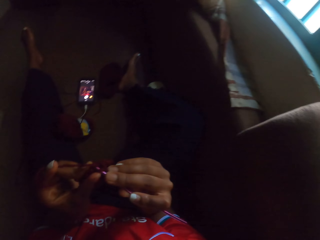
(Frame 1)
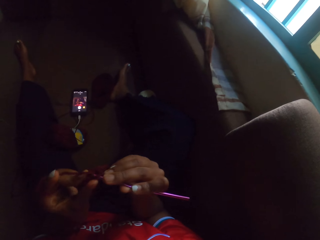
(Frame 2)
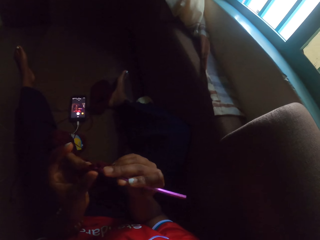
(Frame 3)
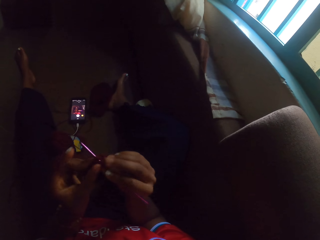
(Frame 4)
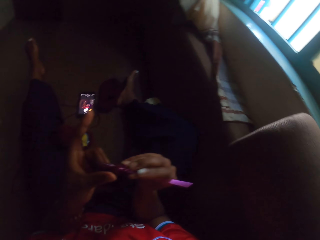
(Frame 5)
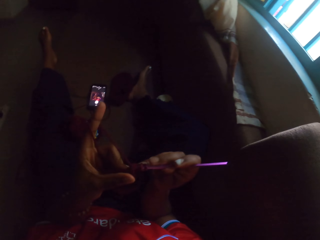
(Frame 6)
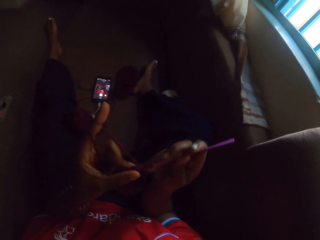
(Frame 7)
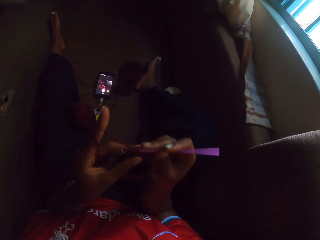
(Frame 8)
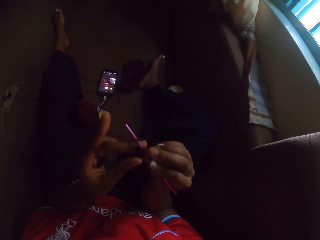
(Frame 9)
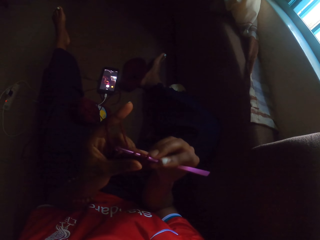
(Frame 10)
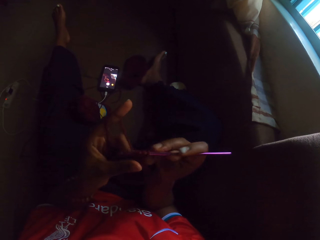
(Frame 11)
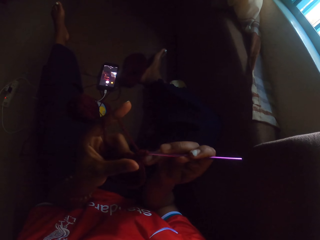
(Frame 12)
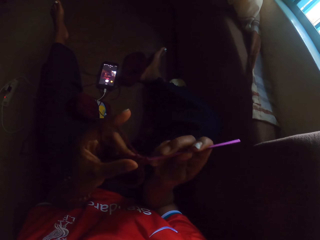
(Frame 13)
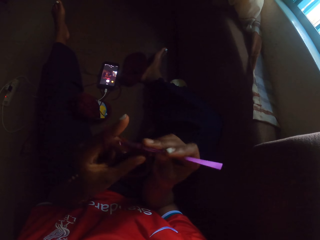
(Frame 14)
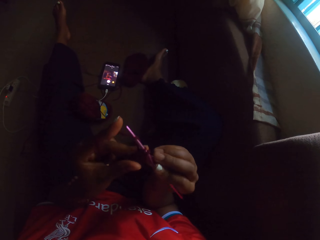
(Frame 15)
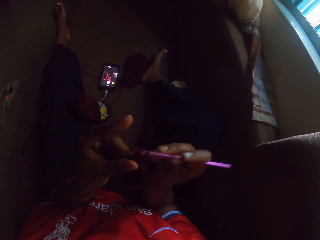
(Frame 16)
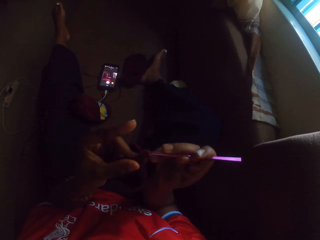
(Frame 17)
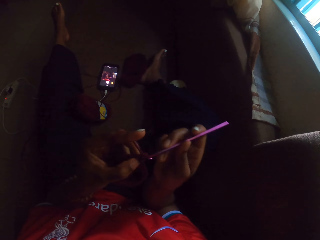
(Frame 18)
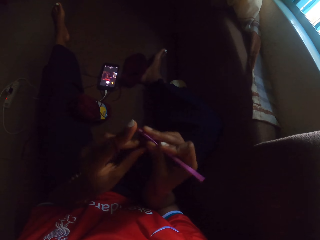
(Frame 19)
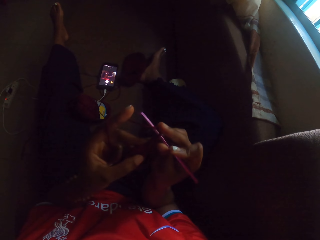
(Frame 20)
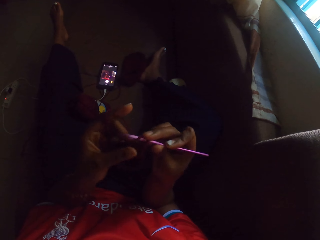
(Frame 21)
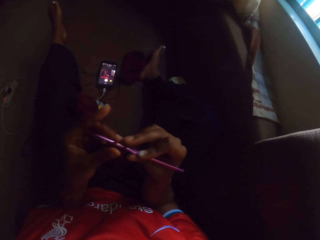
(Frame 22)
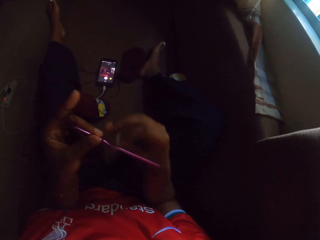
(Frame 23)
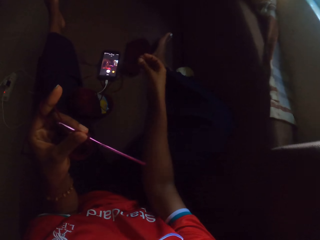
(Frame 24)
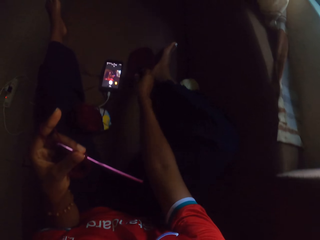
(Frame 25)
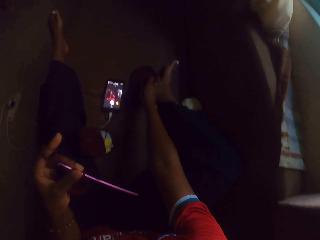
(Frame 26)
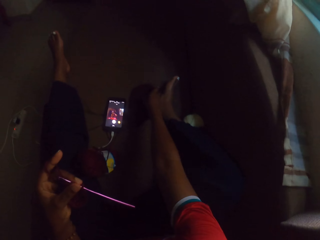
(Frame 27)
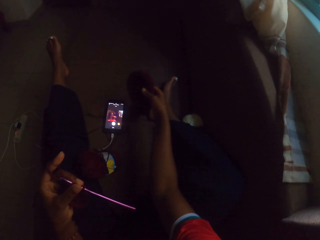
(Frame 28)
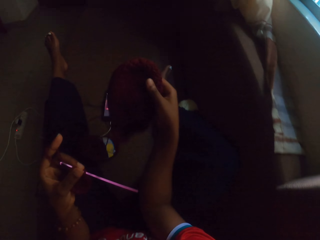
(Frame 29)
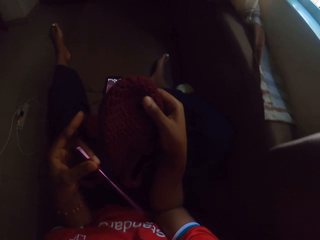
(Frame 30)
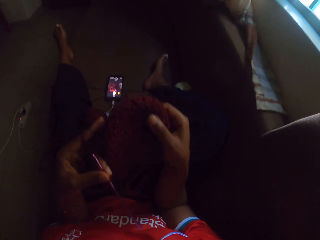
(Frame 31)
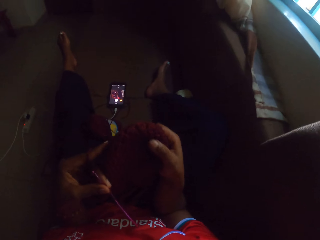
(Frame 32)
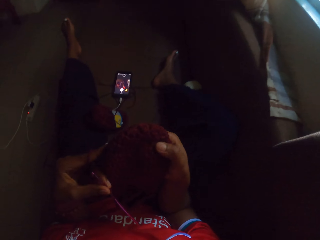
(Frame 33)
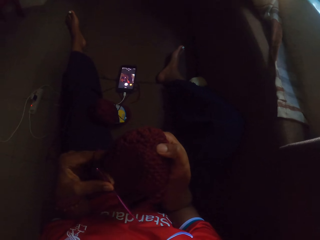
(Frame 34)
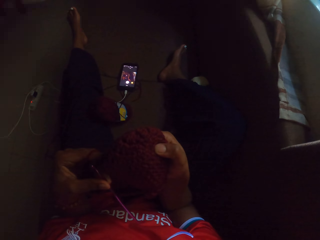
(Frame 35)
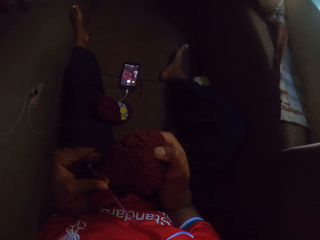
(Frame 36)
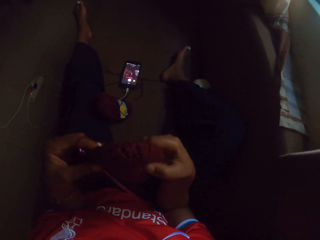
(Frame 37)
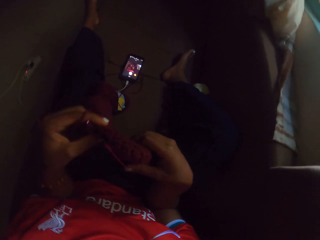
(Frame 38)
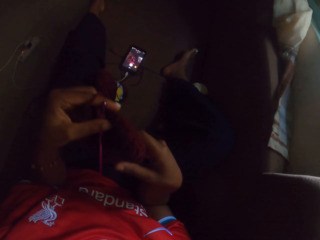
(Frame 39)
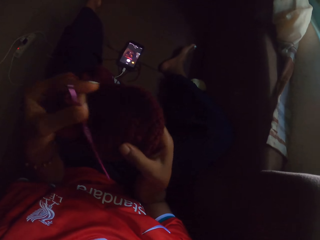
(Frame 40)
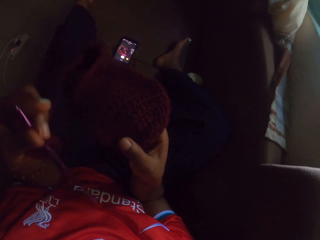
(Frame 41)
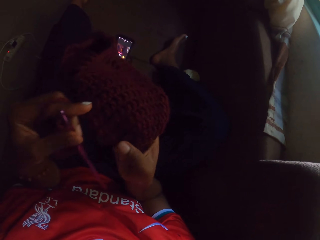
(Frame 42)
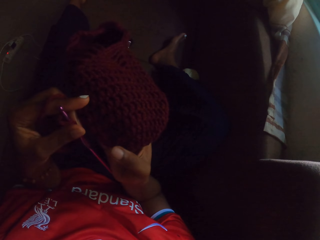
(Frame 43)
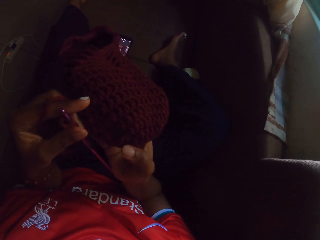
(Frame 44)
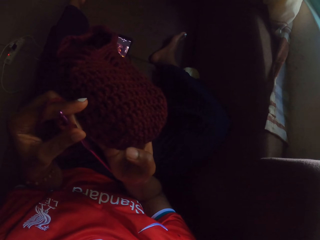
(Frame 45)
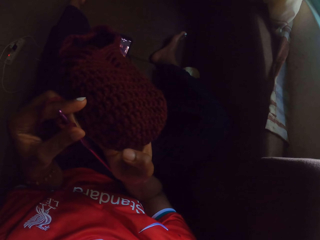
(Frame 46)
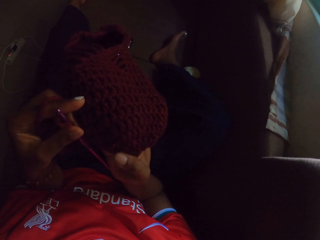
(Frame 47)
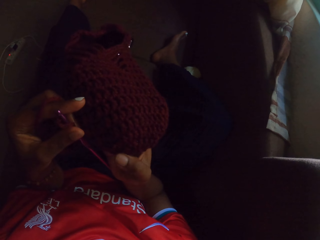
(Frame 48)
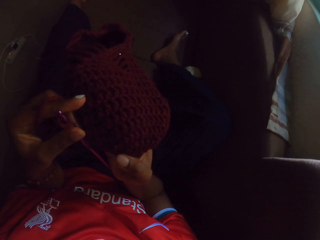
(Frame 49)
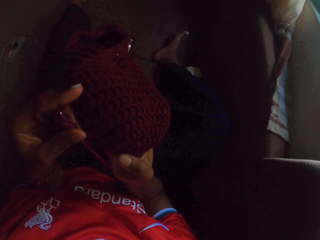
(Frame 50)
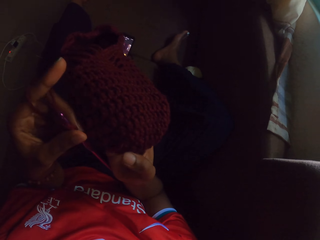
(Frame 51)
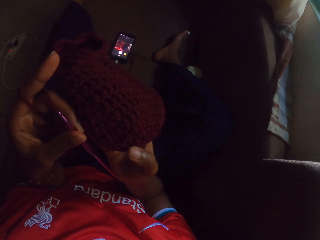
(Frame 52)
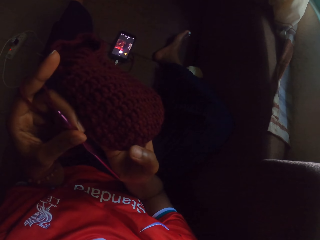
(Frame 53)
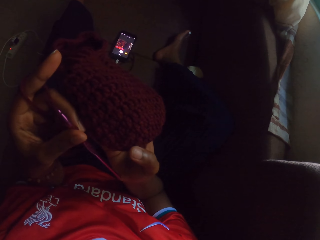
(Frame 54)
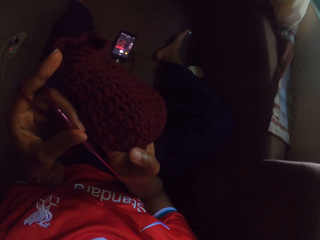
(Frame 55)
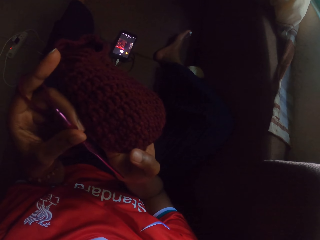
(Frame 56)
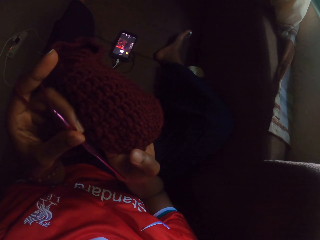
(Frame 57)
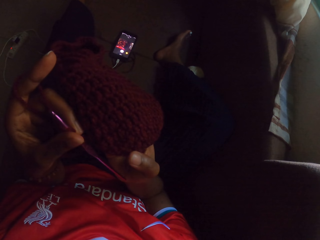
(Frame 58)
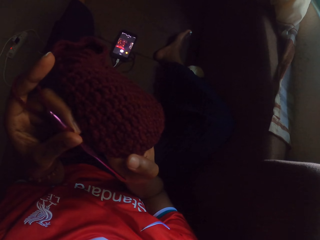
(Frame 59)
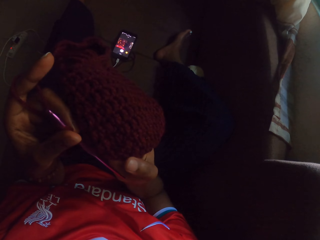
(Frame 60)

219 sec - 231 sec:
The camera wearer holds the crochet hook with her left hand. She picks up a crocheted yarn off the floor with her right hand. She holds the yarn with both hands, and feels the crocheted yarn with both hands.

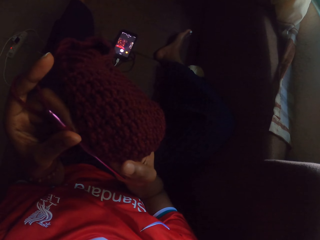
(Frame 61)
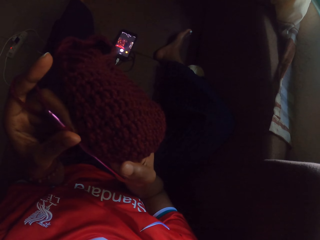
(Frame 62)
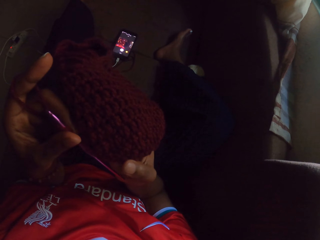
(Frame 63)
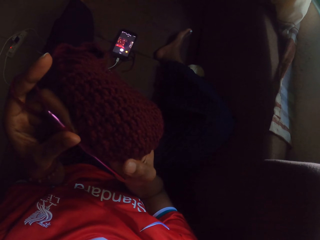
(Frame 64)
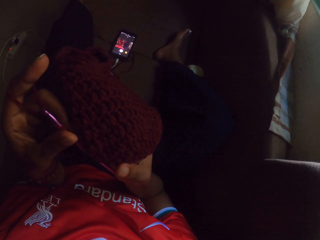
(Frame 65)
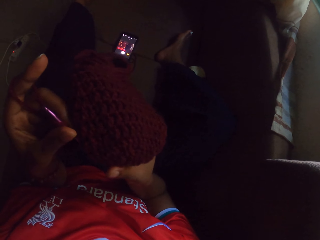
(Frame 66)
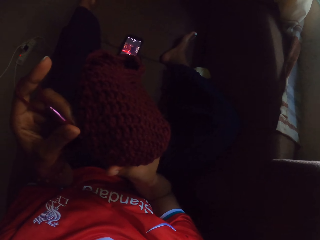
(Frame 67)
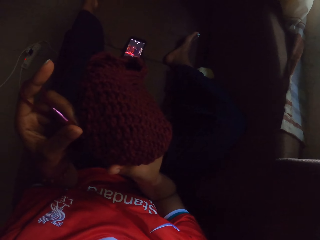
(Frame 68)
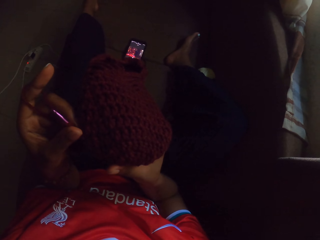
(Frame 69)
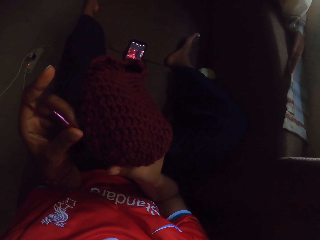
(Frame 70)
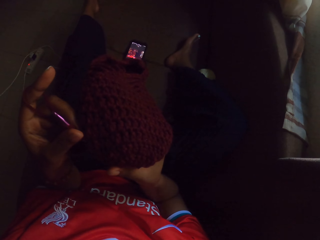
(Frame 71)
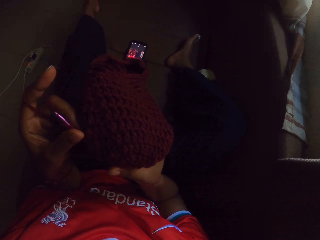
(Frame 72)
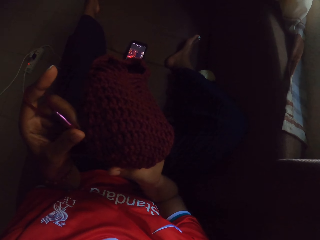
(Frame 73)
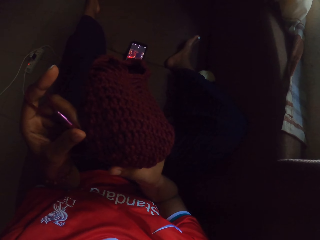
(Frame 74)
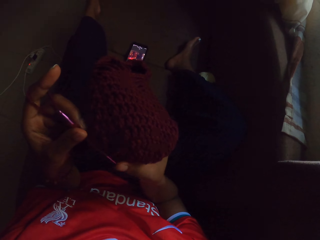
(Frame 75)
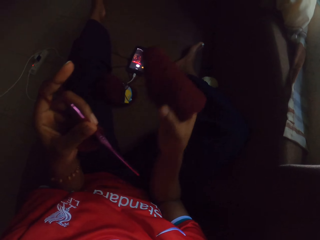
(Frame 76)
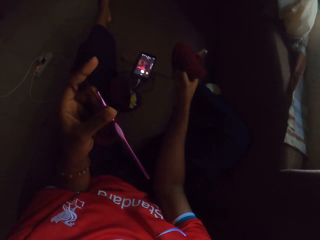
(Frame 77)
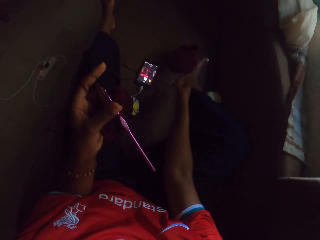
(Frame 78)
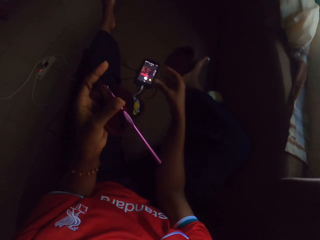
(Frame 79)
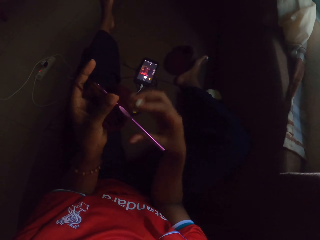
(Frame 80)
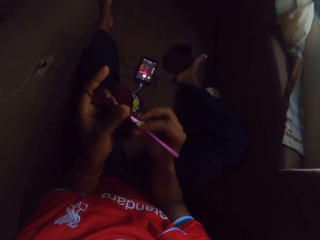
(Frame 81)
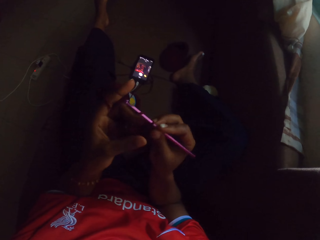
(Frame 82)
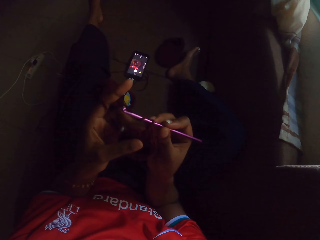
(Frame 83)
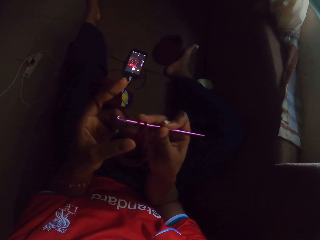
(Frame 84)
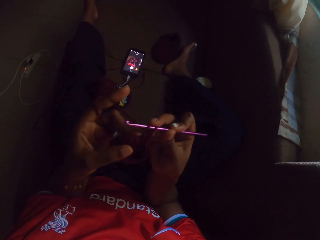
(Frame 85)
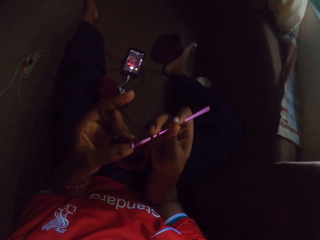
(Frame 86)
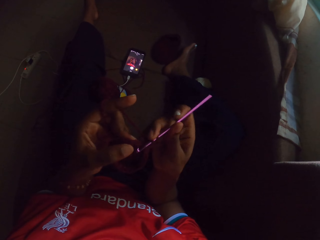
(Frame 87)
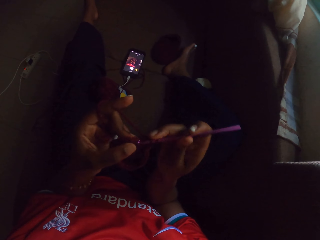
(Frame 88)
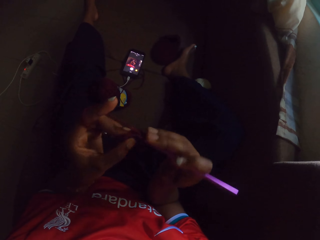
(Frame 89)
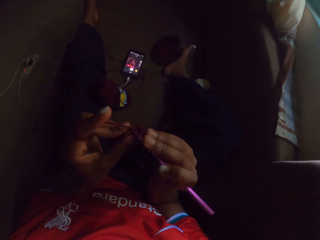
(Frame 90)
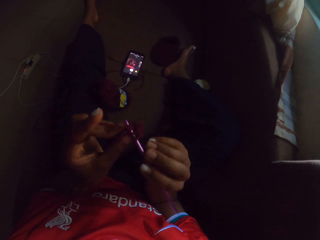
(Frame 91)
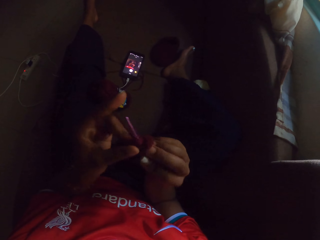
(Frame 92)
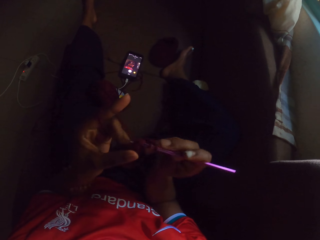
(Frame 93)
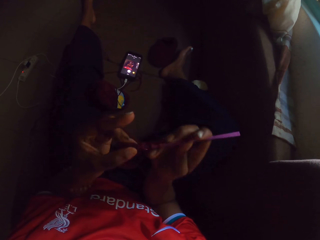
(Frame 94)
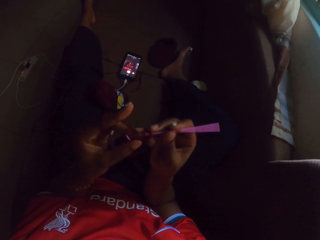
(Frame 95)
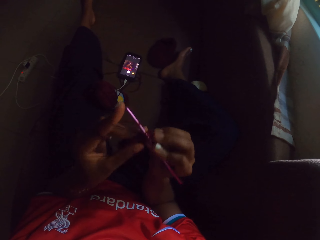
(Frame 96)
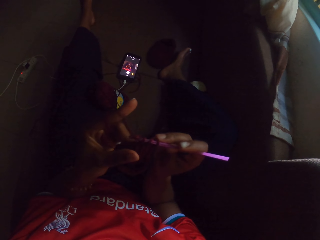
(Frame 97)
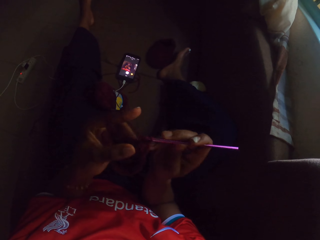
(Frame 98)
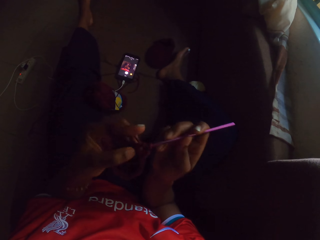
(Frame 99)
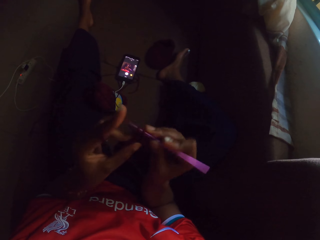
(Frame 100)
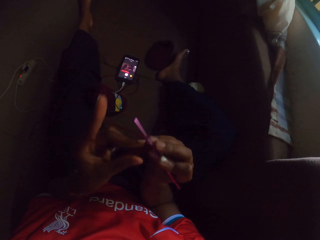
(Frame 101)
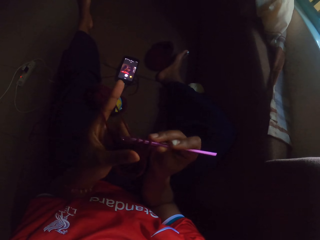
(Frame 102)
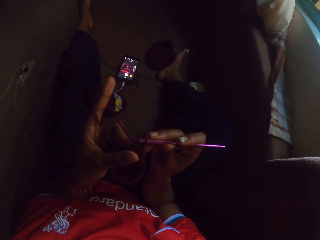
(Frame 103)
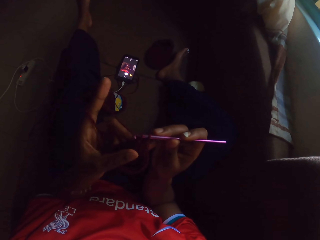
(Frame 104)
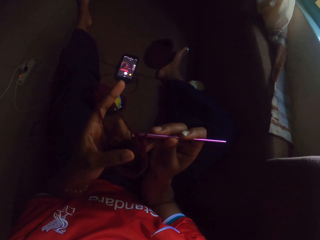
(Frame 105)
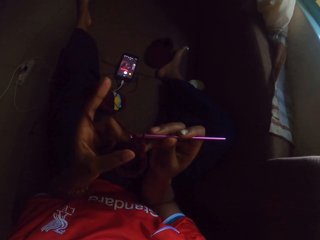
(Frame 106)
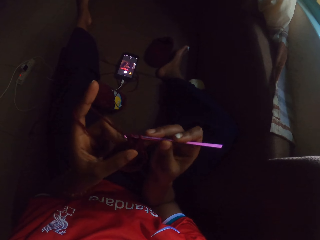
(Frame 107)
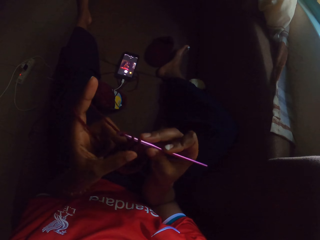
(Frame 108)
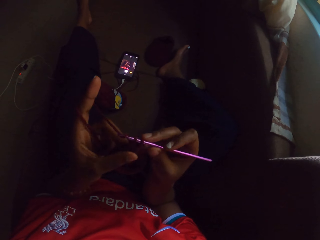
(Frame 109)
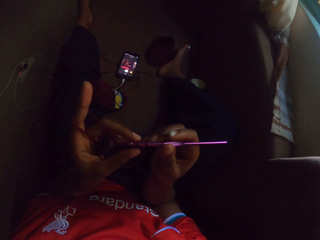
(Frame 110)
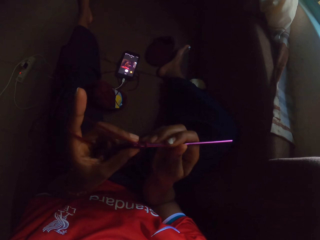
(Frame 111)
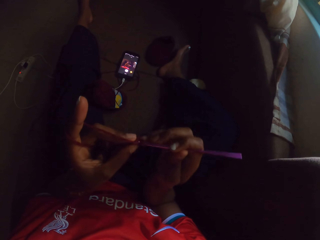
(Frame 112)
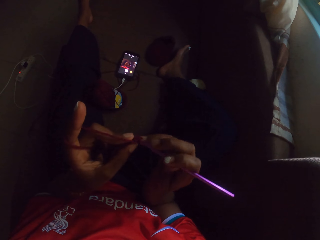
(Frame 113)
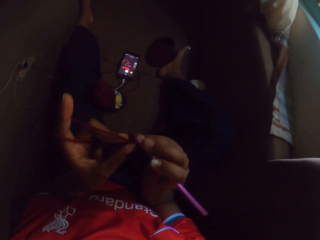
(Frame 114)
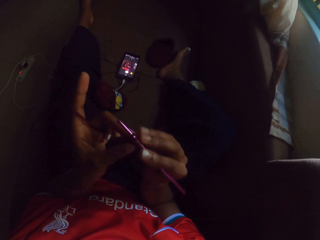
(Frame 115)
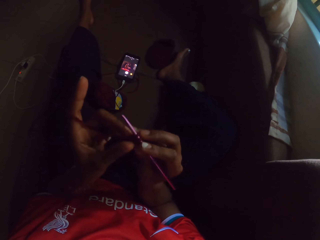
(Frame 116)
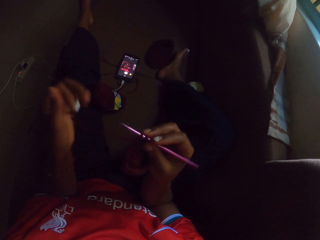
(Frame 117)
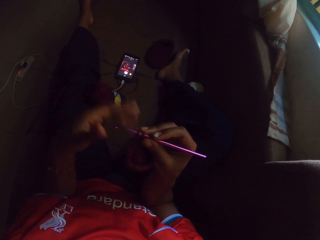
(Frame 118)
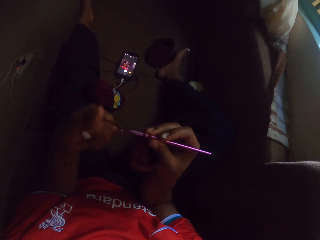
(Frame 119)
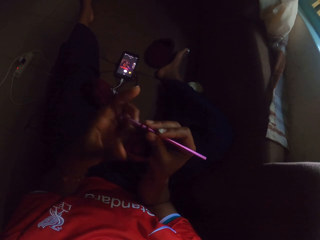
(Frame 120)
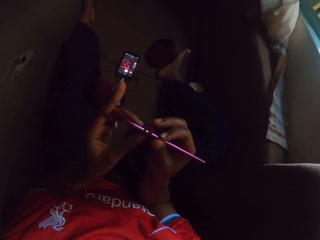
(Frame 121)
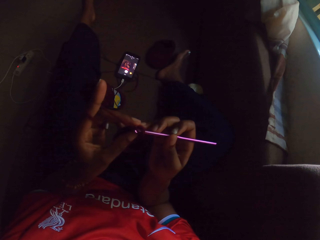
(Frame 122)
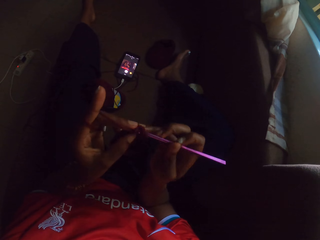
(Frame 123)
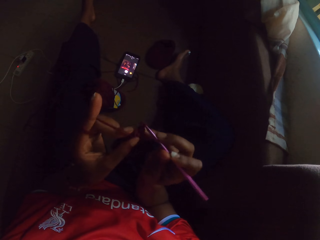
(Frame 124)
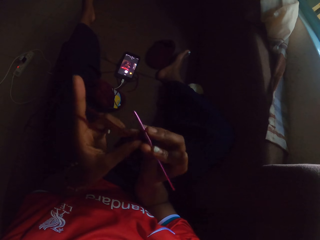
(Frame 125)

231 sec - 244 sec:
The camera wearer drops the crocheted yarn on the ground with her right hand. She crochets the yarn with the crochet hook in her right hand. She adjusts the wool with her left hand. She crochets the yarn with the crochet hook in her right hand.
